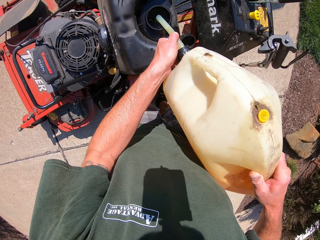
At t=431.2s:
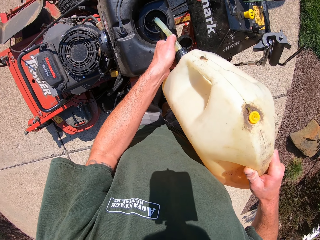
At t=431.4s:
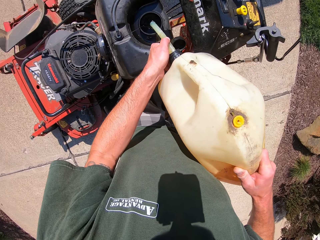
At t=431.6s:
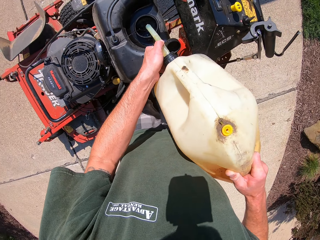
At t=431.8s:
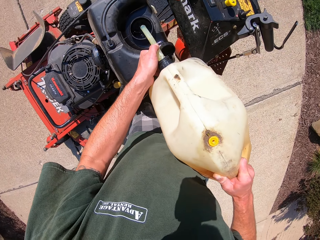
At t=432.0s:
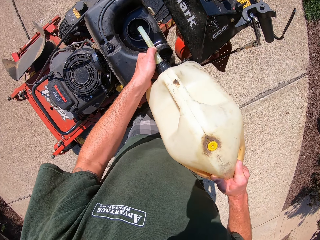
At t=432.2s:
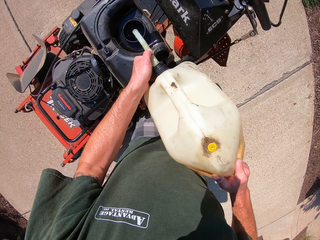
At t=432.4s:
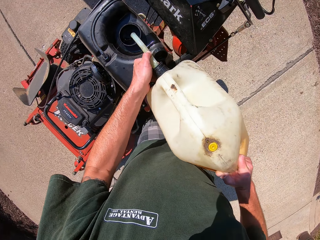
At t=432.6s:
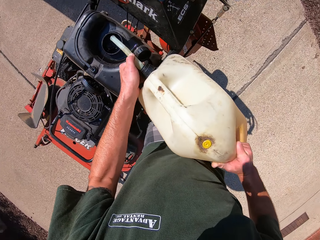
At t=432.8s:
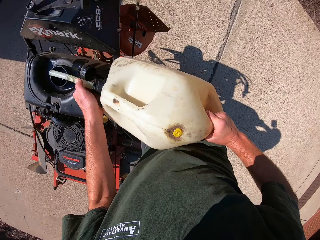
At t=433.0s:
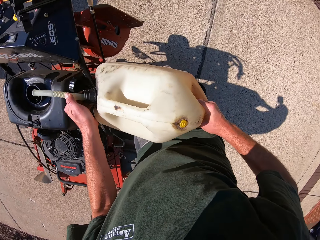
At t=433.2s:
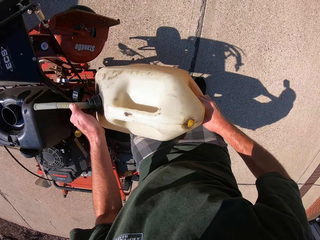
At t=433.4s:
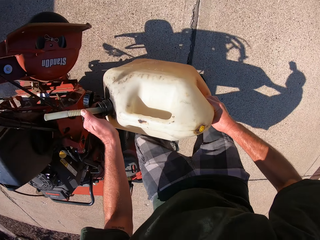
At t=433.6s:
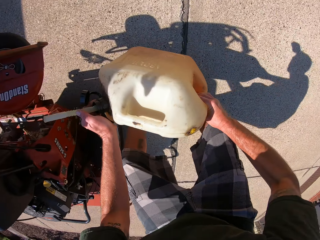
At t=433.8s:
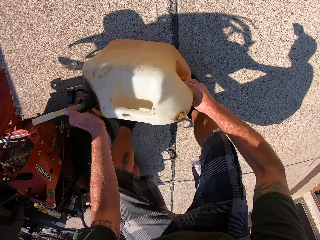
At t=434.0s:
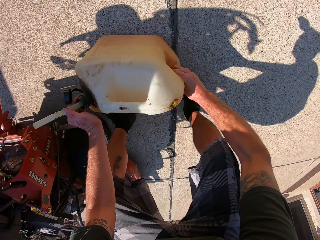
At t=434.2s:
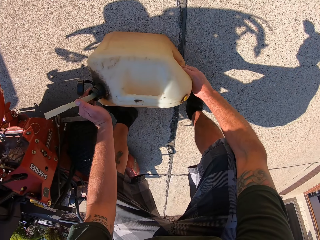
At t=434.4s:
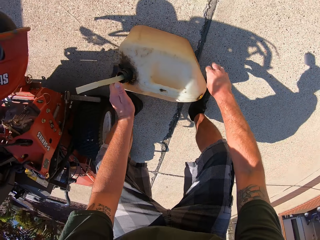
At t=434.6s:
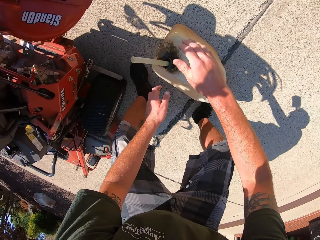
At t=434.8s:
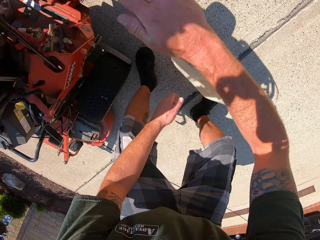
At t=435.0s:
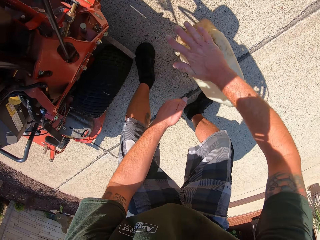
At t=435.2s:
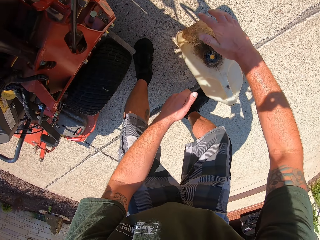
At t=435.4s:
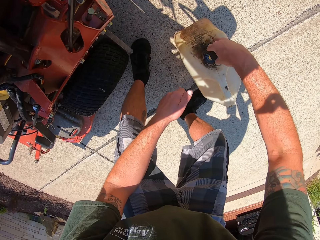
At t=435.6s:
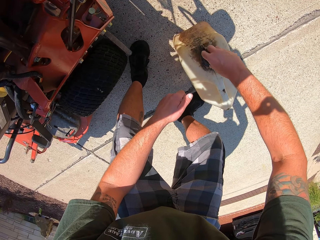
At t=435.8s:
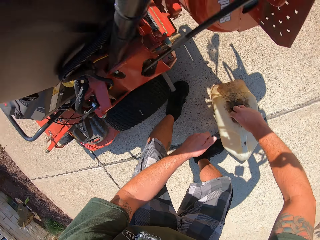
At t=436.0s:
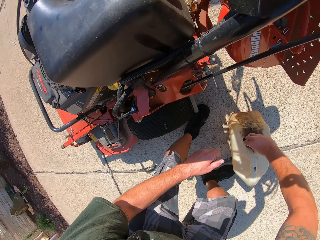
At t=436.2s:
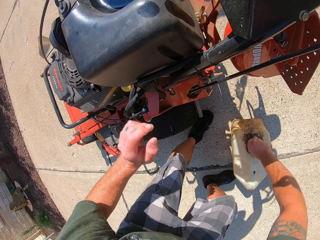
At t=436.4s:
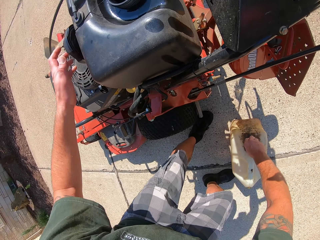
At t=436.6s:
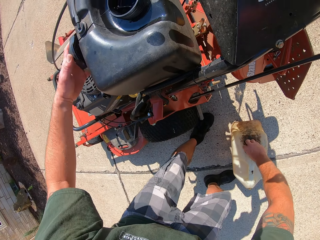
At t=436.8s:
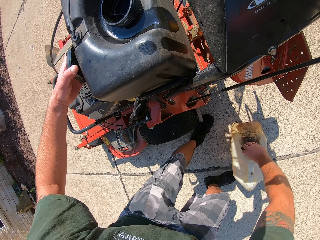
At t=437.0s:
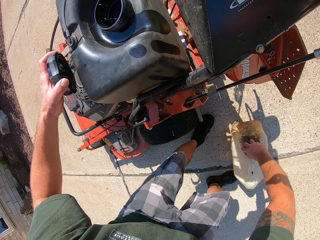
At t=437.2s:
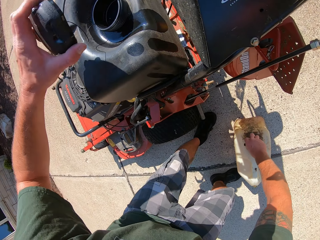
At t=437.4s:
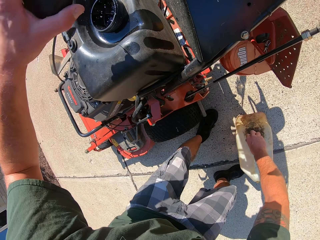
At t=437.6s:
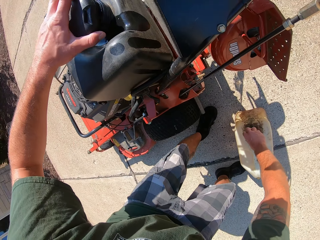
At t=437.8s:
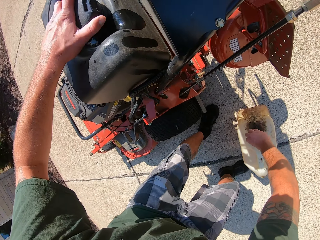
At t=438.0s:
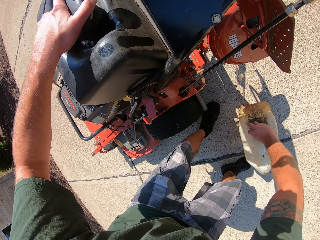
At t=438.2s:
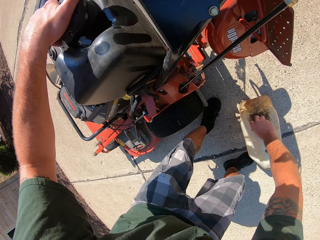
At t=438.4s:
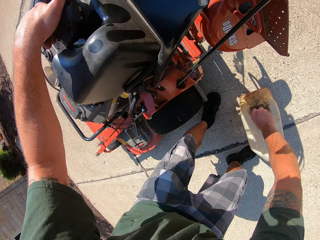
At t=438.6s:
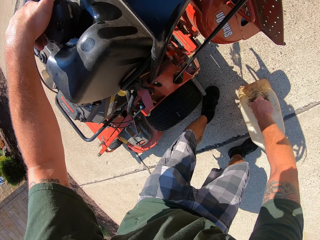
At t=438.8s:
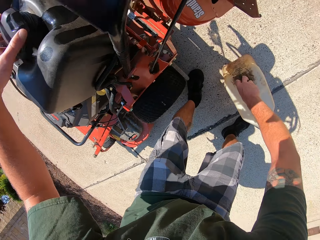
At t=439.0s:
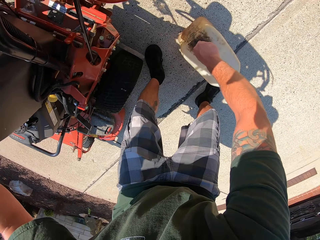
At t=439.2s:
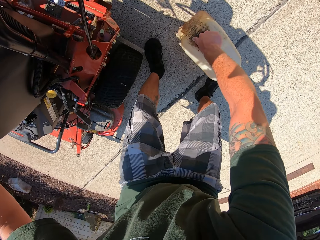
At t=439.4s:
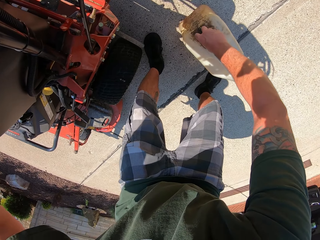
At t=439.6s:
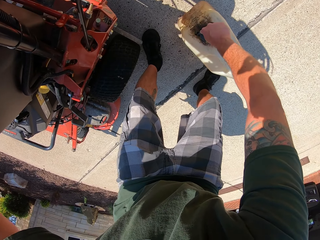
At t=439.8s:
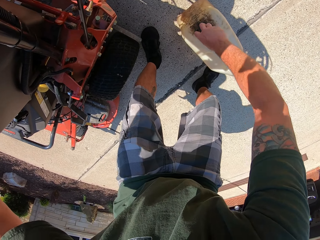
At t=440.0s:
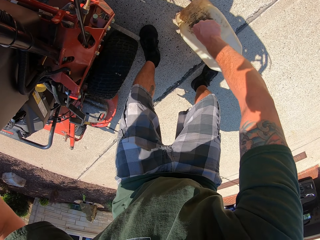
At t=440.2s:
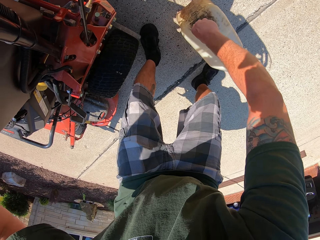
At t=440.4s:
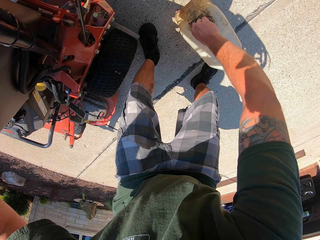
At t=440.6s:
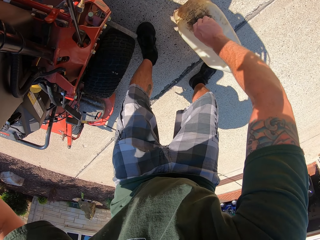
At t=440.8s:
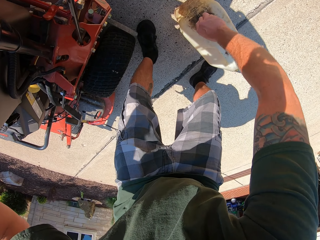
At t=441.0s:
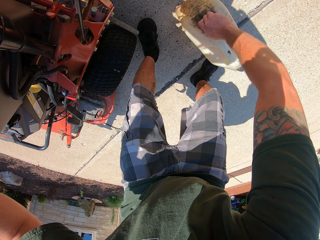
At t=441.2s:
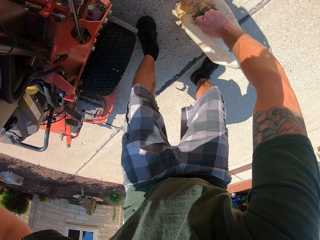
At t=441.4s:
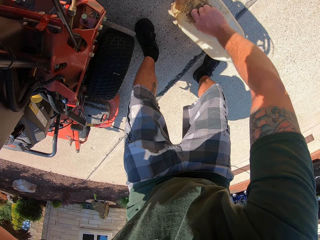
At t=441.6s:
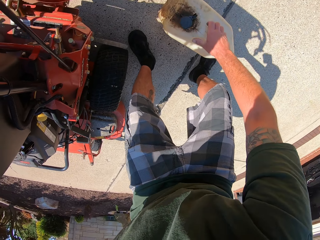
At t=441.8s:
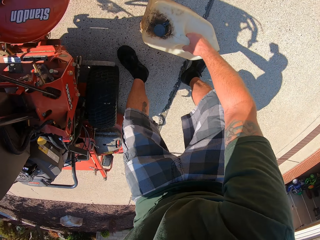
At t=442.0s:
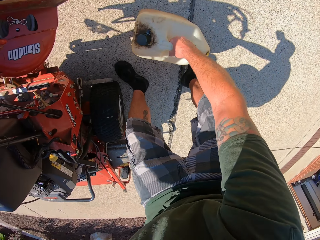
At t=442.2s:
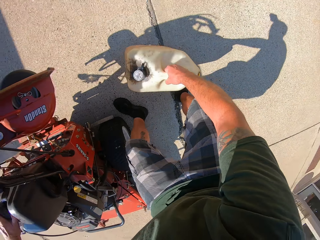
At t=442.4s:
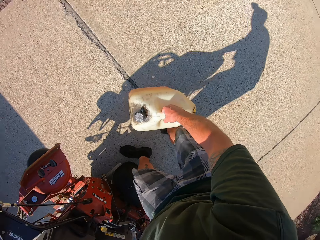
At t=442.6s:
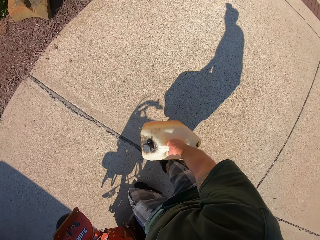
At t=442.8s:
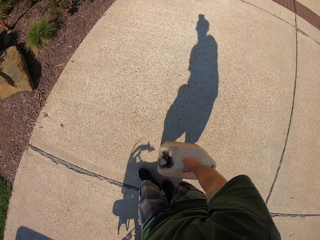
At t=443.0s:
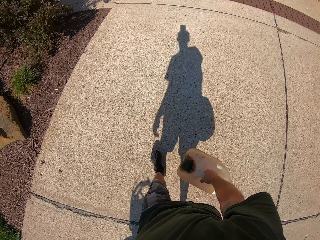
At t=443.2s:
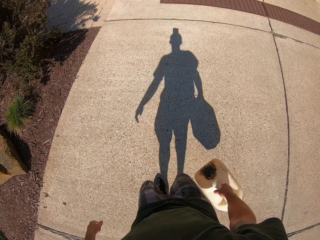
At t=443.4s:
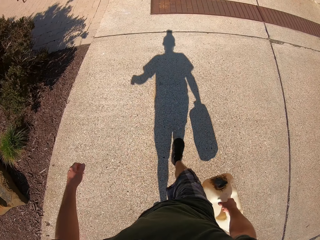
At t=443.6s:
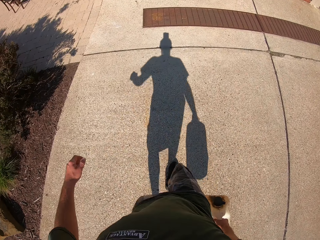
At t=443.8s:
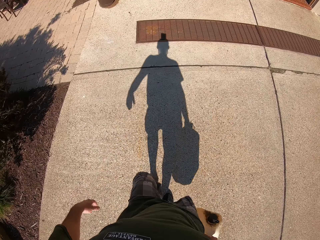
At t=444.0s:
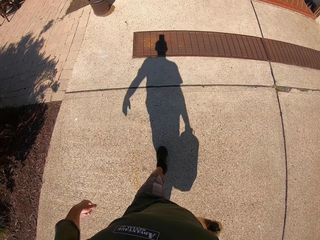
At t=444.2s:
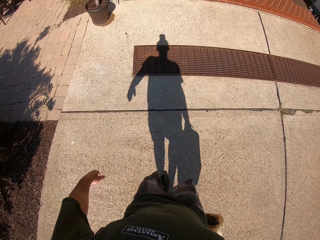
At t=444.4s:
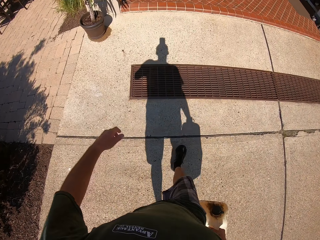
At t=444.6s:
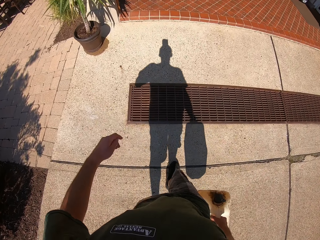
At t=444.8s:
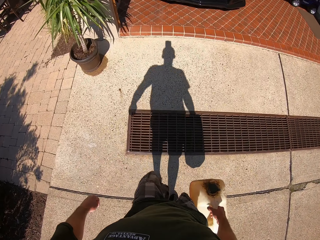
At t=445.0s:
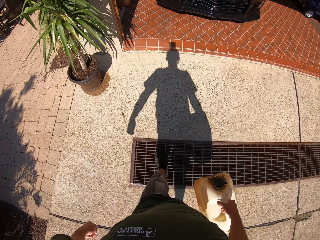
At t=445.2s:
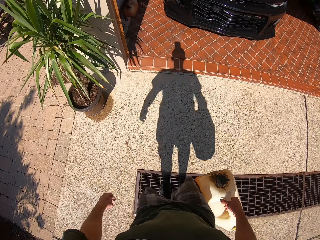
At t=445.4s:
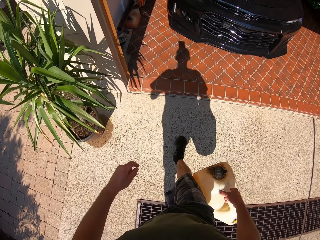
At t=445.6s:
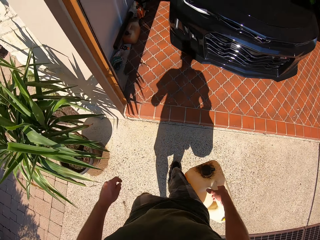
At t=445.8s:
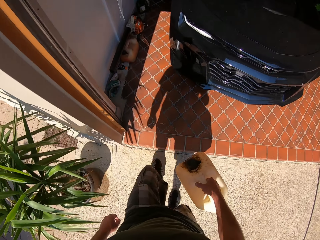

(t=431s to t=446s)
The camera wearer removes a pipe from the fuel tank. He drops the gallon of fuel on the ground. He pushes the pipe into the gallon with his right hand. He closes the fuel container. He holds the cover to the fuel tank with his left hand. He picks up the tank lid. He covers the fuel tank with his left hand. He covers the gallon of fuel on the ground with his right hand. He carries the gallon of fuel from the ground with his right hand. He walks outside to the garage with the gallon of fuel in his right hand.

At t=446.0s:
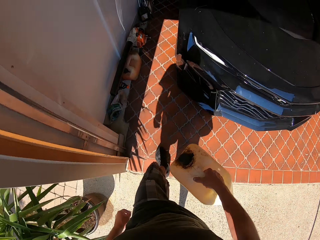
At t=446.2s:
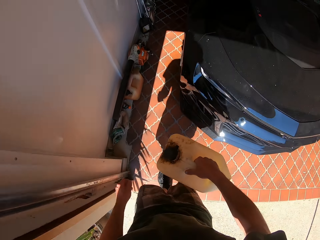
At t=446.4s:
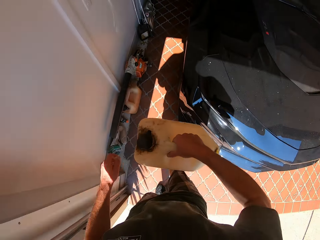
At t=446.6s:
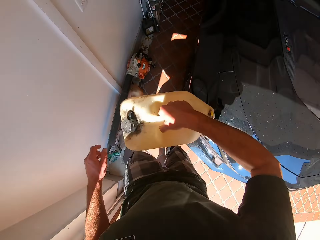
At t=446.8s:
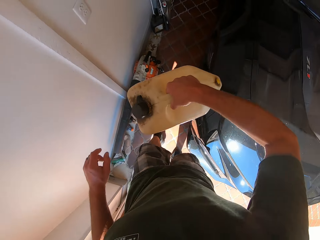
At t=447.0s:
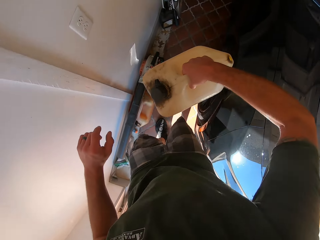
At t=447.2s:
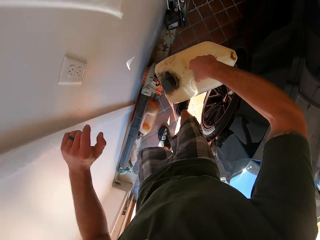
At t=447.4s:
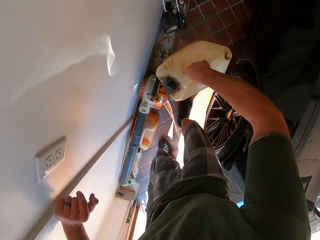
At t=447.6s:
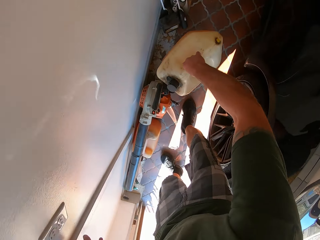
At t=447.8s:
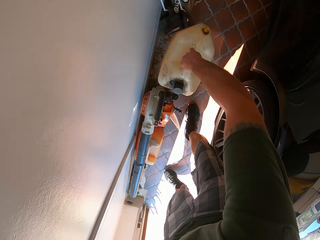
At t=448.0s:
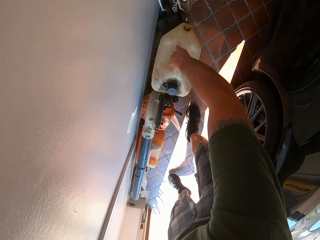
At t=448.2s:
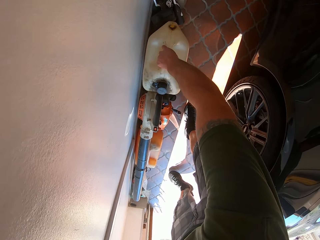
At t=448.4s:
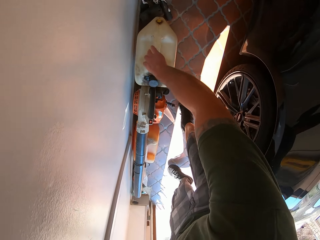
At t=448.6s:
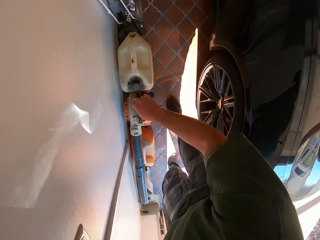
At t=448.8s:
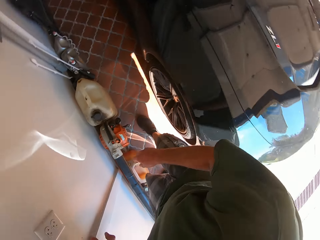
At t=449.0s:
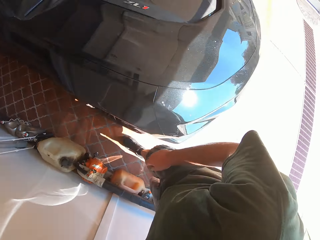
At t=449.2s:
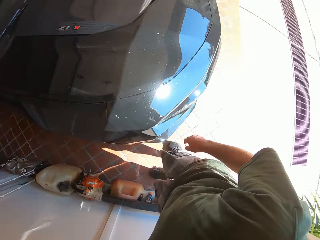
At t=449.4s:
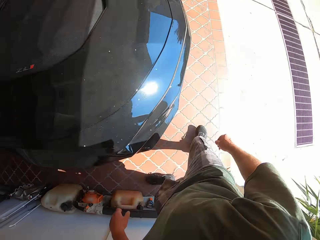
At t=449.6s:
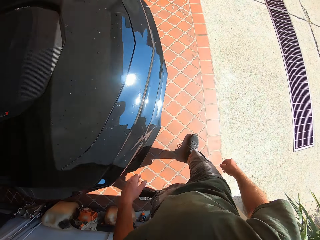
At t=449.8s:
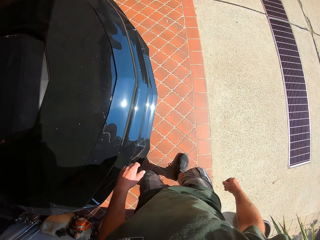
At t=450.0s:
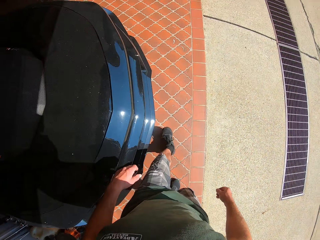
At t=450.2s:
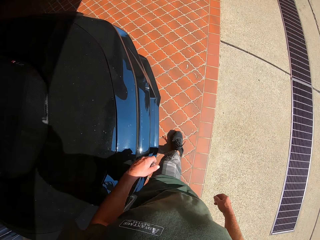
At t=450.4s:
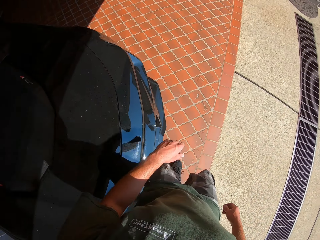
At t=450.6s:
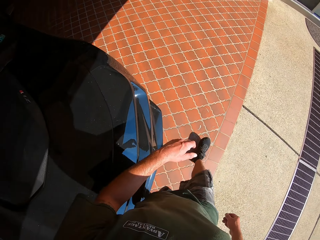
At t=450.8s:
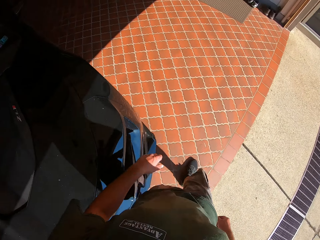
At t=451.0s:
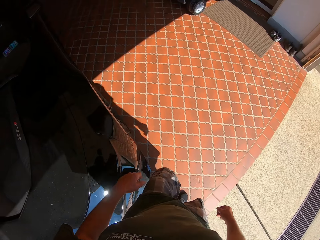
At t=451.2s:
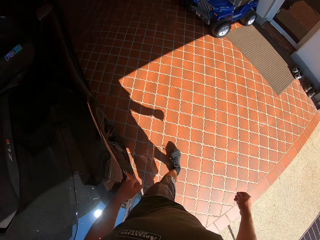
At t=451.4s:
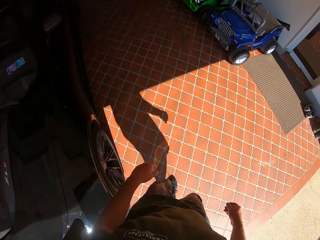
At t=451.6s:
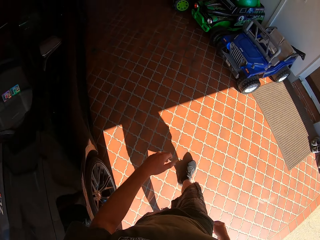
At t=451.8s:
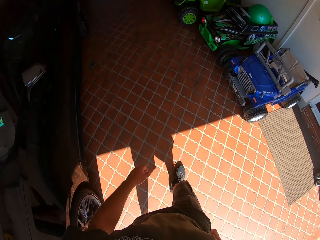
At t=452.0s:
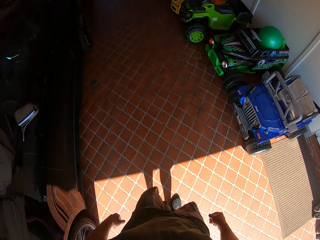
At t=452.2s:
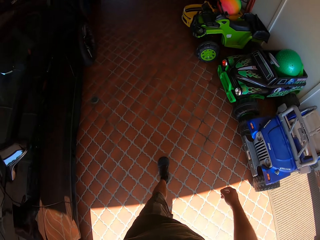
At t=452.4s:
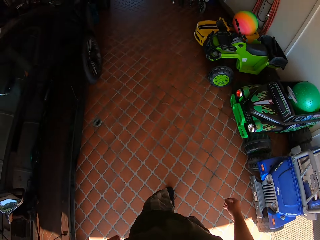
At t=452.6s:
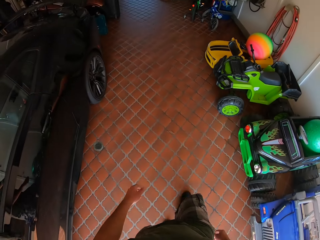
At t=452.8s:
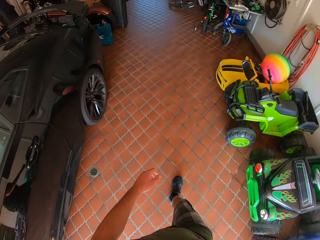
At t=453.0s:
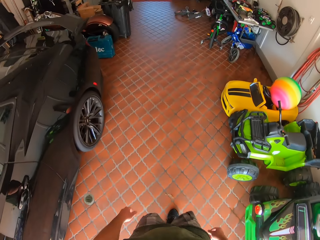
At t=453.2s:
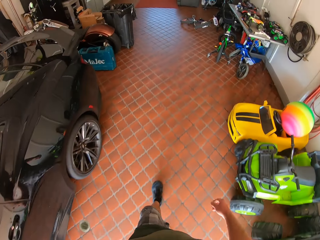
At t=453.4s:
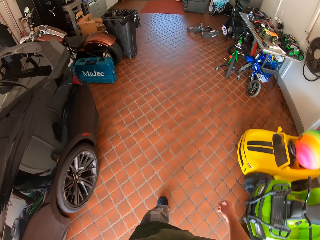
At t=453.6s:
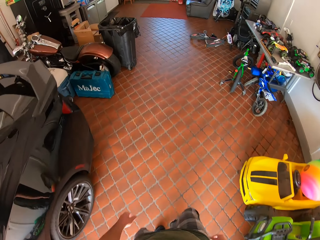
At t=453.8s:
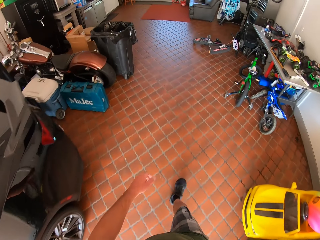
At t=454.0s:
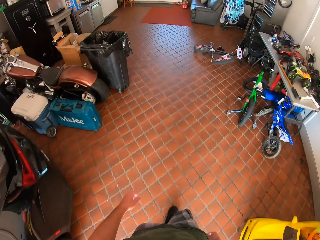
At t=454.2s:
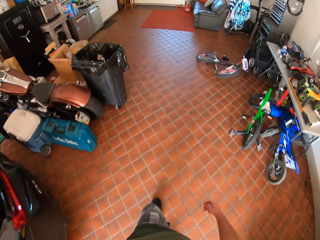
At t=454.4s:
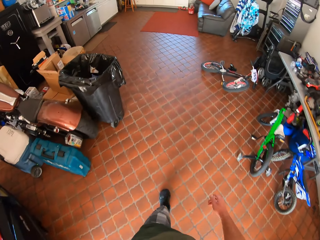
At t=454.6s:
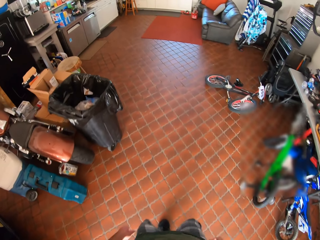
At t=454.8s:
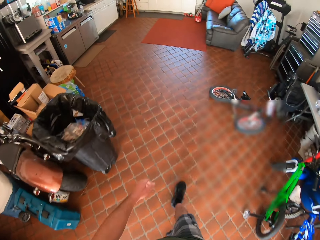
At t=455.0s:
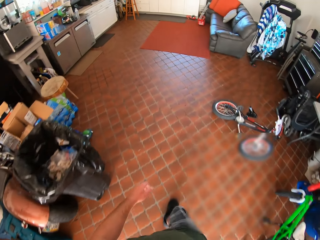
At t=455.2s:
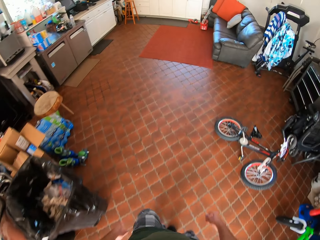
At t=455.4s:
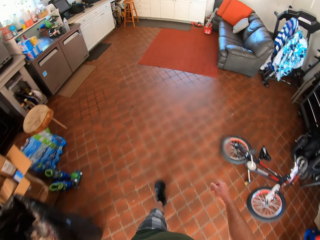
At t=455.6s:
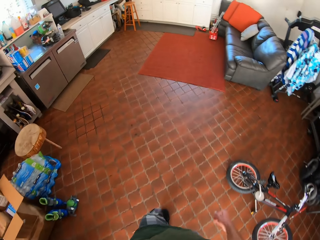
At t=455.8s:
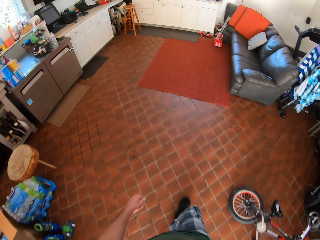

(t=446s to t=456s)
The camera wearer drops the gallon of fuel close to the locker in the garage. He walks outside. He walks towards a sink in the garage.
